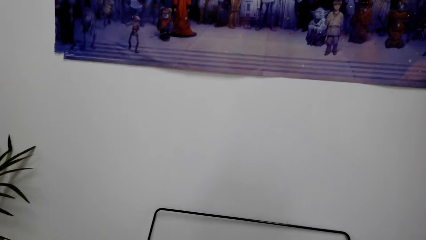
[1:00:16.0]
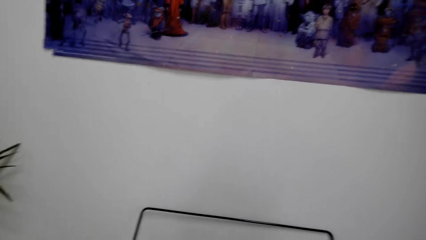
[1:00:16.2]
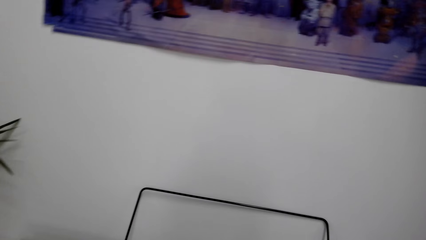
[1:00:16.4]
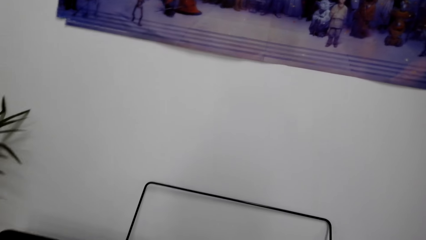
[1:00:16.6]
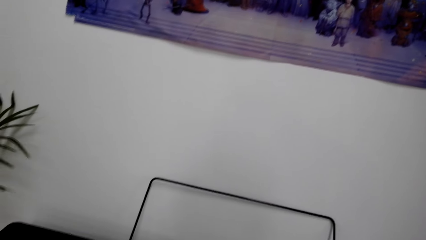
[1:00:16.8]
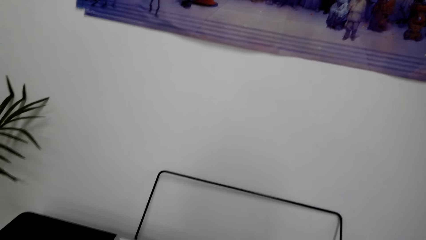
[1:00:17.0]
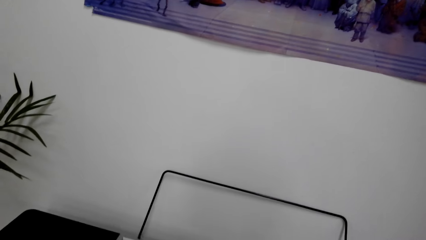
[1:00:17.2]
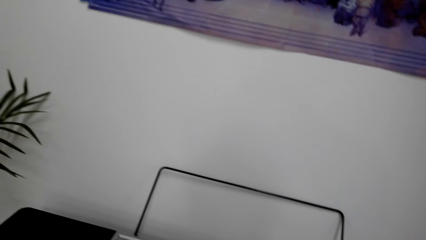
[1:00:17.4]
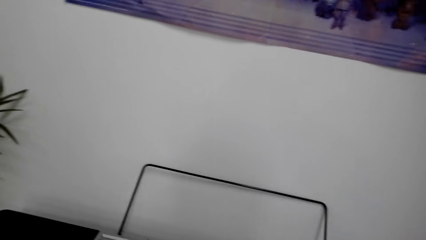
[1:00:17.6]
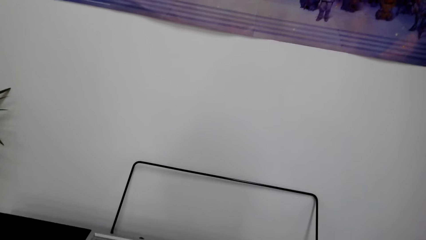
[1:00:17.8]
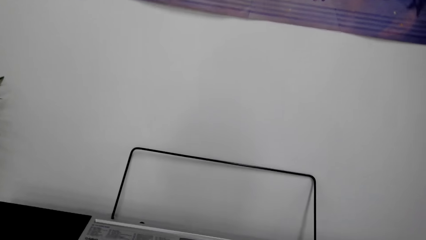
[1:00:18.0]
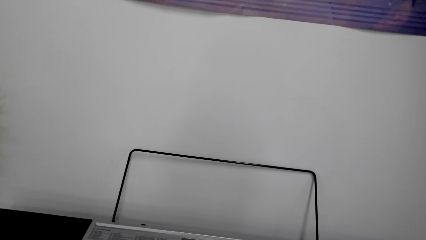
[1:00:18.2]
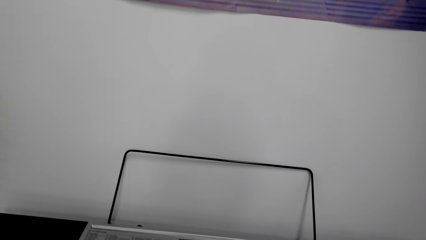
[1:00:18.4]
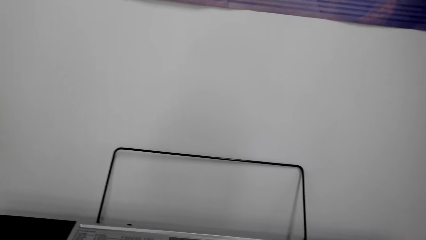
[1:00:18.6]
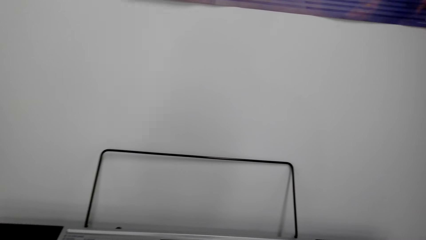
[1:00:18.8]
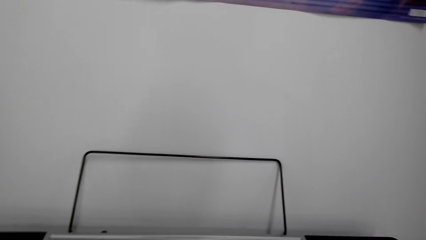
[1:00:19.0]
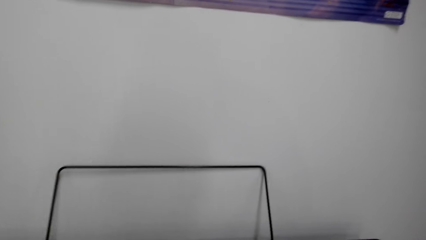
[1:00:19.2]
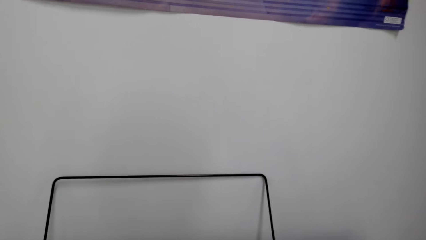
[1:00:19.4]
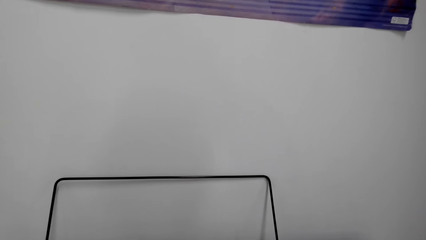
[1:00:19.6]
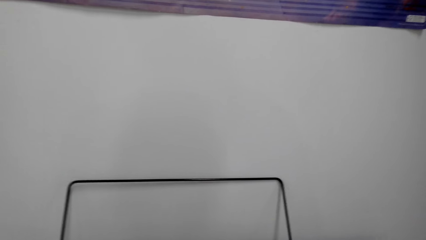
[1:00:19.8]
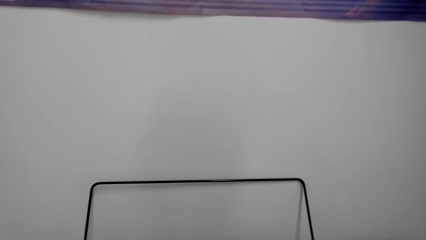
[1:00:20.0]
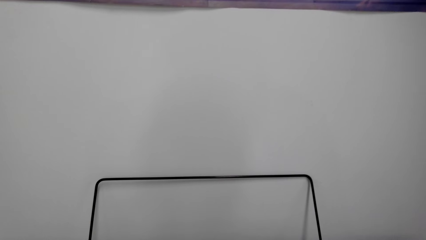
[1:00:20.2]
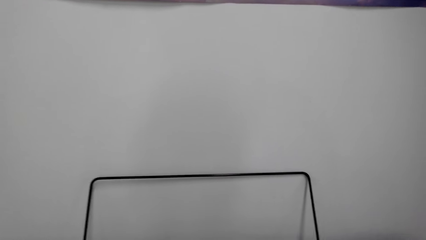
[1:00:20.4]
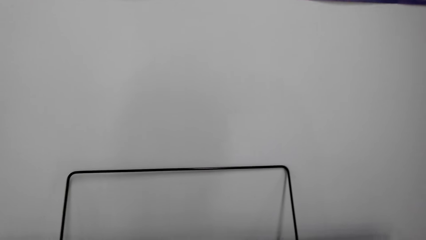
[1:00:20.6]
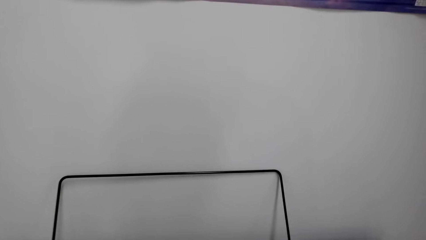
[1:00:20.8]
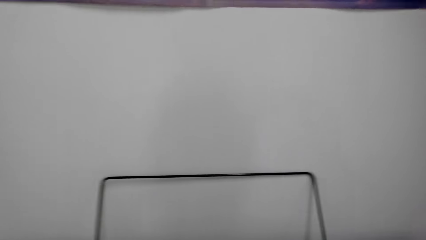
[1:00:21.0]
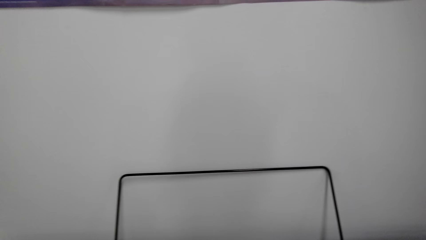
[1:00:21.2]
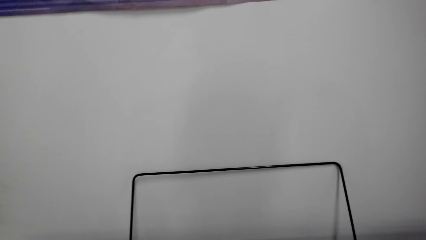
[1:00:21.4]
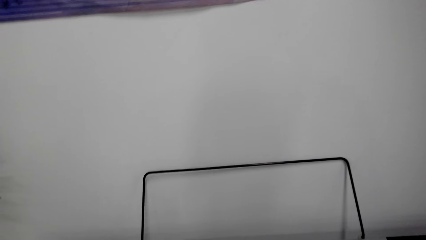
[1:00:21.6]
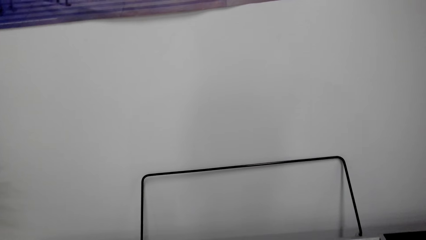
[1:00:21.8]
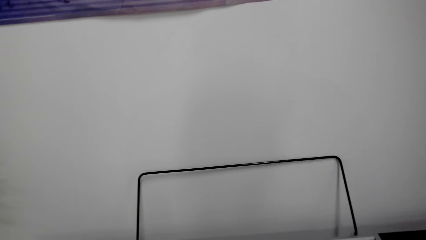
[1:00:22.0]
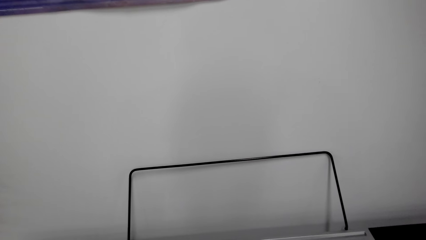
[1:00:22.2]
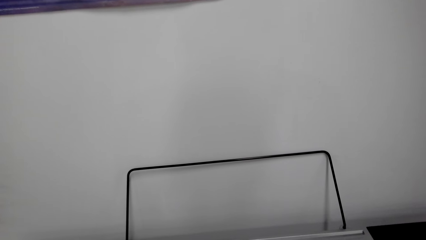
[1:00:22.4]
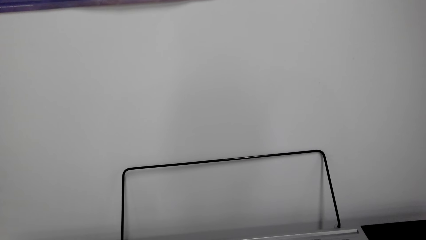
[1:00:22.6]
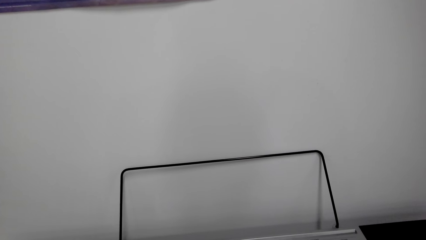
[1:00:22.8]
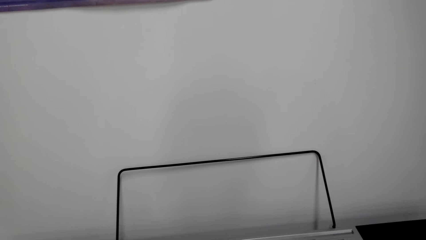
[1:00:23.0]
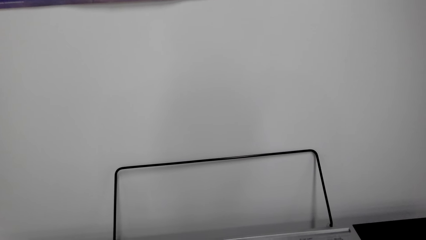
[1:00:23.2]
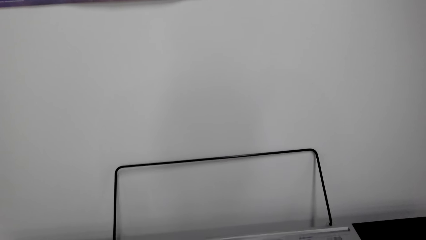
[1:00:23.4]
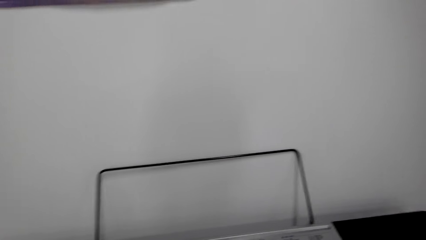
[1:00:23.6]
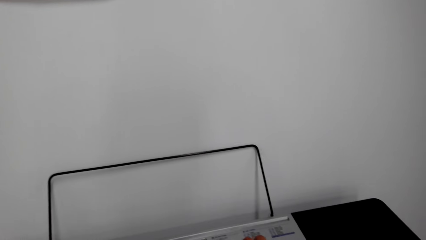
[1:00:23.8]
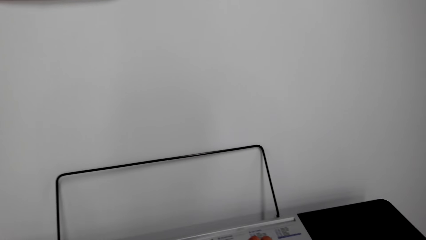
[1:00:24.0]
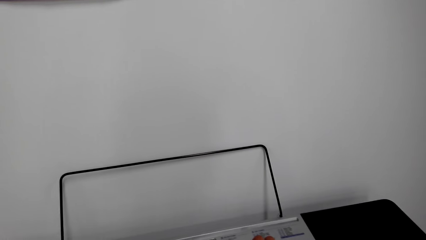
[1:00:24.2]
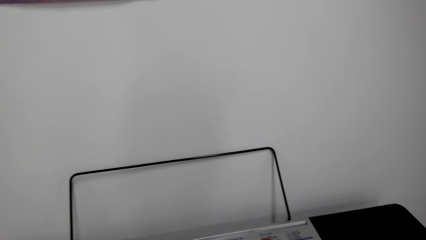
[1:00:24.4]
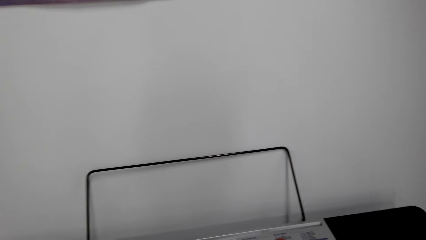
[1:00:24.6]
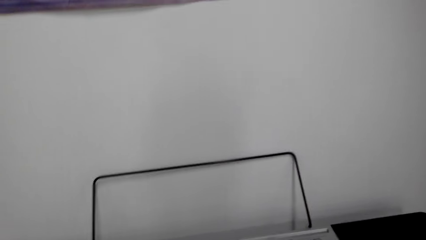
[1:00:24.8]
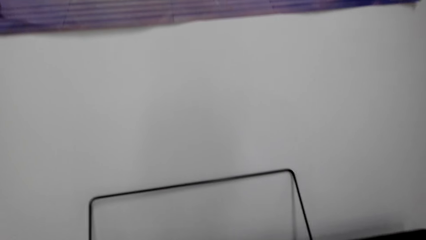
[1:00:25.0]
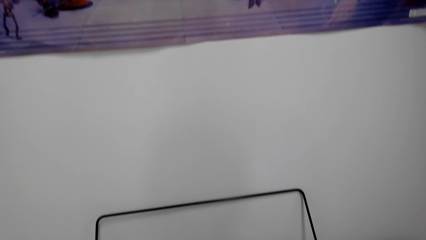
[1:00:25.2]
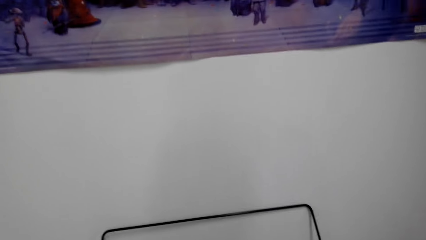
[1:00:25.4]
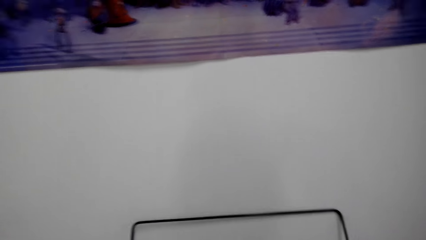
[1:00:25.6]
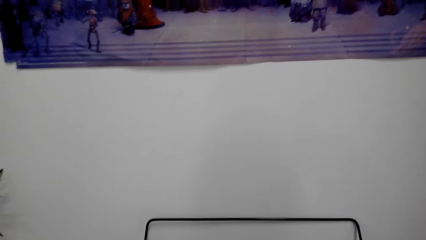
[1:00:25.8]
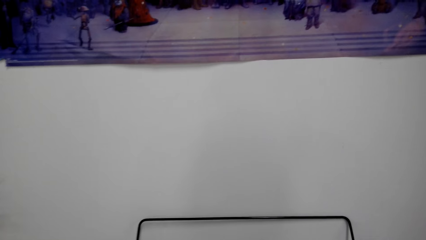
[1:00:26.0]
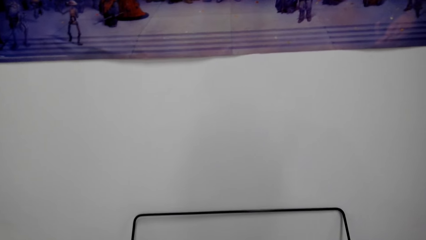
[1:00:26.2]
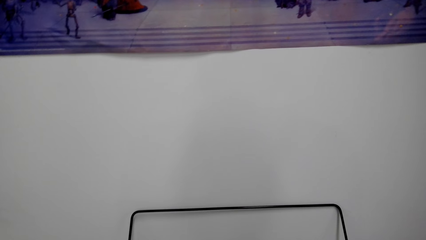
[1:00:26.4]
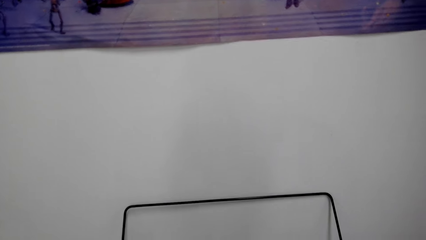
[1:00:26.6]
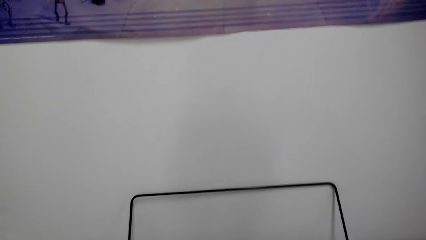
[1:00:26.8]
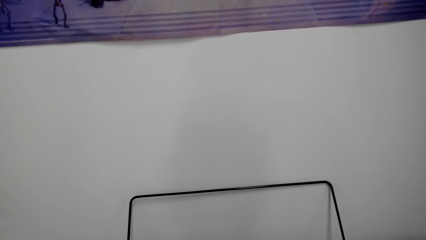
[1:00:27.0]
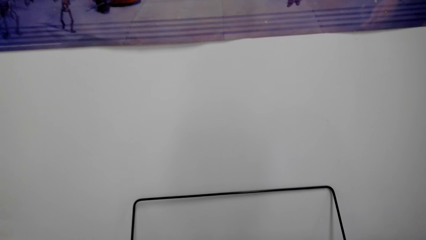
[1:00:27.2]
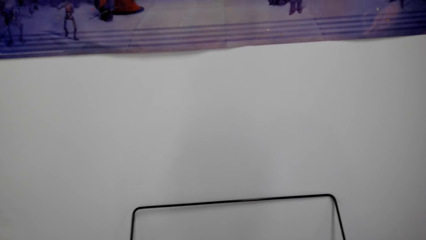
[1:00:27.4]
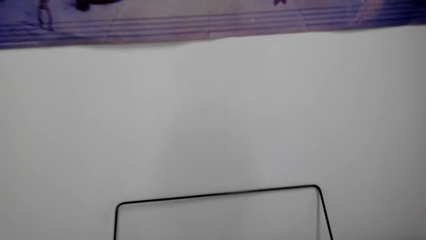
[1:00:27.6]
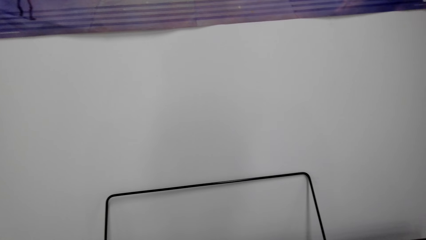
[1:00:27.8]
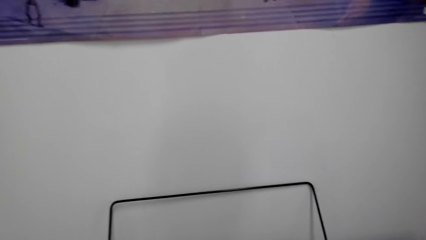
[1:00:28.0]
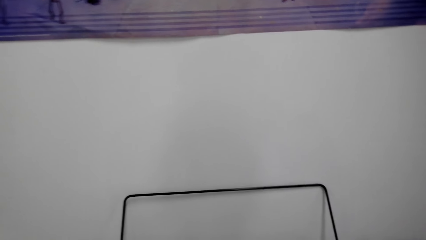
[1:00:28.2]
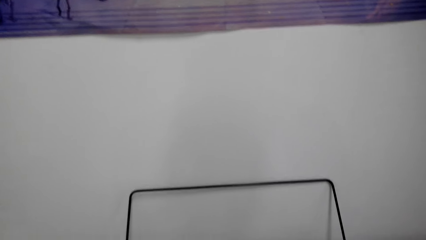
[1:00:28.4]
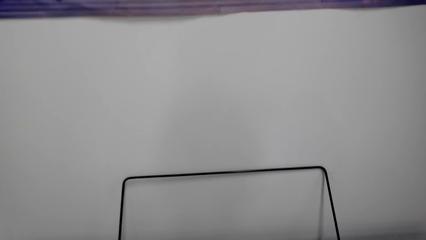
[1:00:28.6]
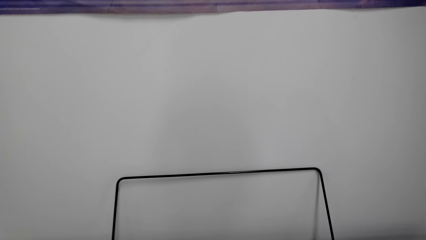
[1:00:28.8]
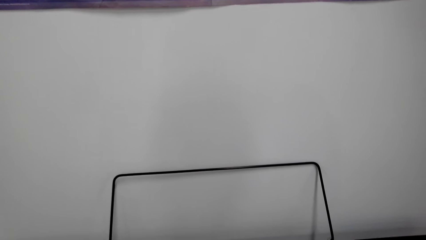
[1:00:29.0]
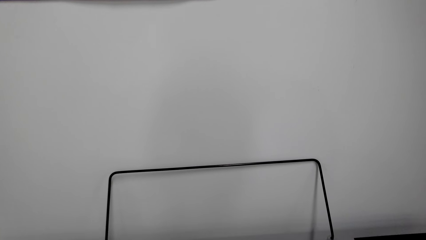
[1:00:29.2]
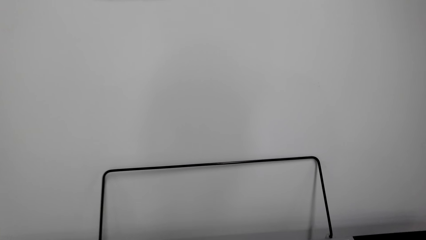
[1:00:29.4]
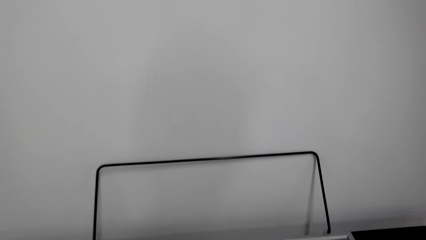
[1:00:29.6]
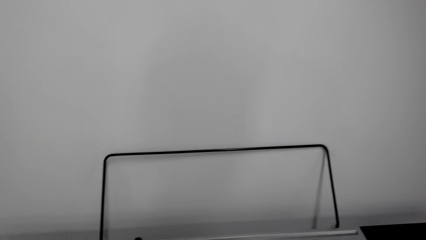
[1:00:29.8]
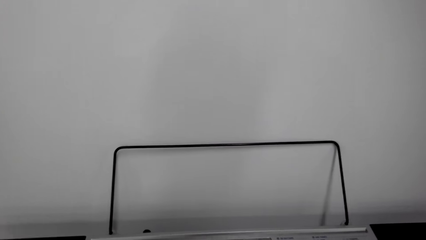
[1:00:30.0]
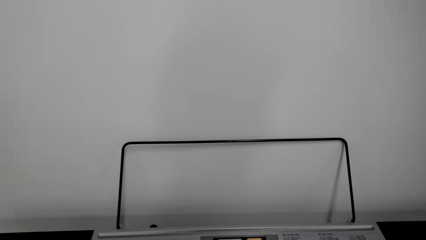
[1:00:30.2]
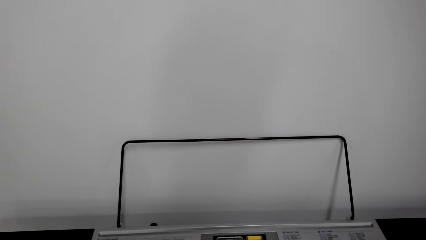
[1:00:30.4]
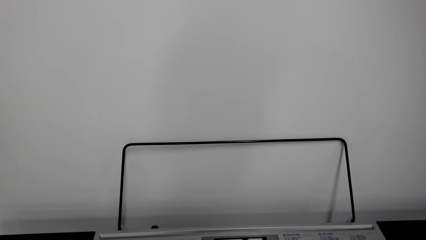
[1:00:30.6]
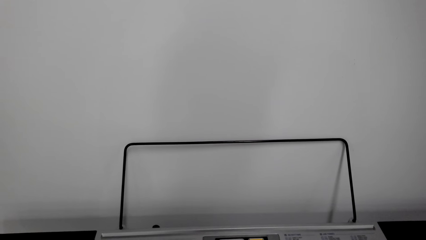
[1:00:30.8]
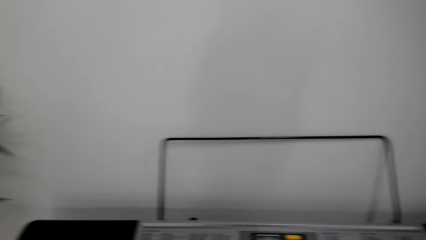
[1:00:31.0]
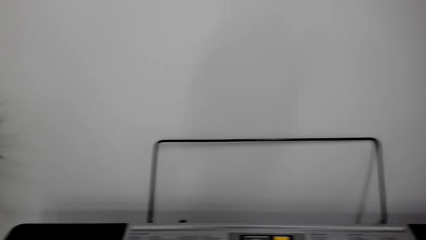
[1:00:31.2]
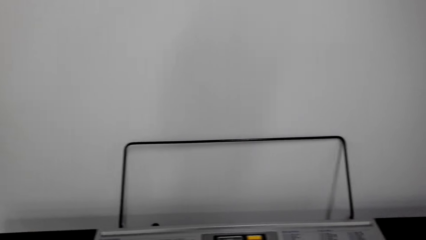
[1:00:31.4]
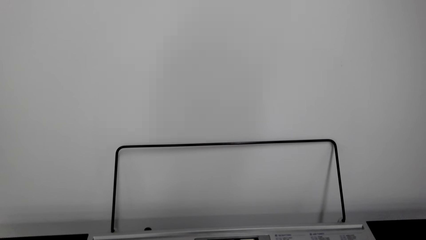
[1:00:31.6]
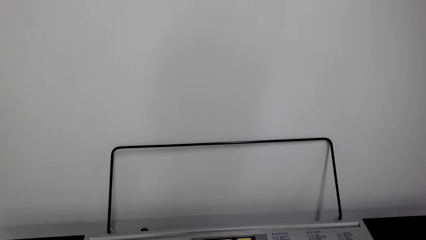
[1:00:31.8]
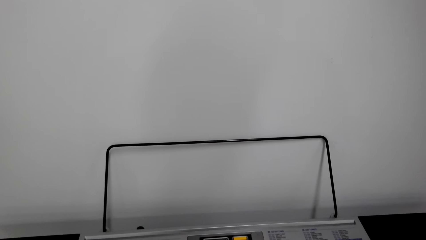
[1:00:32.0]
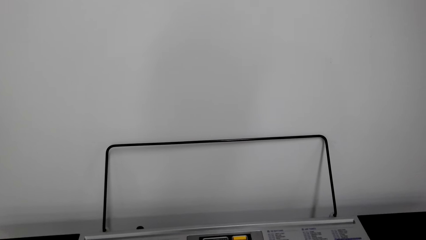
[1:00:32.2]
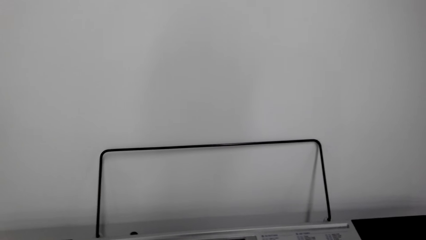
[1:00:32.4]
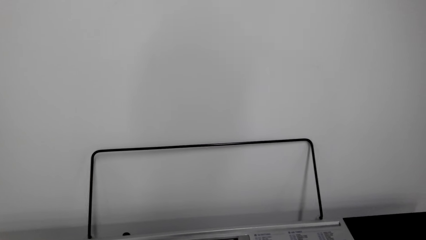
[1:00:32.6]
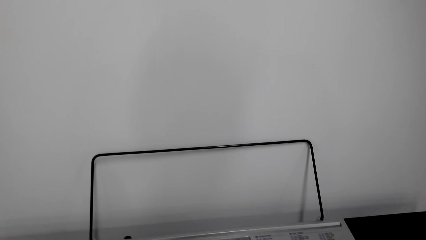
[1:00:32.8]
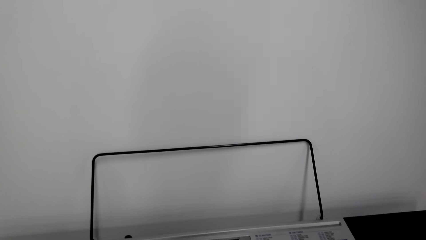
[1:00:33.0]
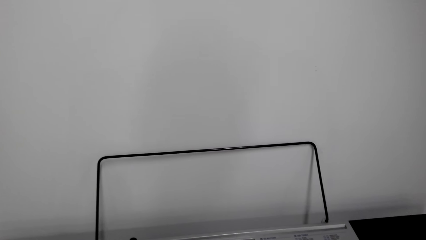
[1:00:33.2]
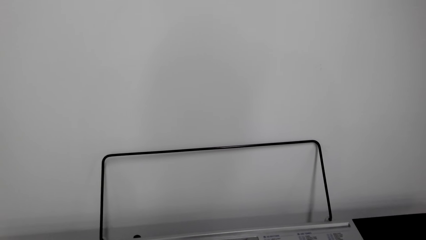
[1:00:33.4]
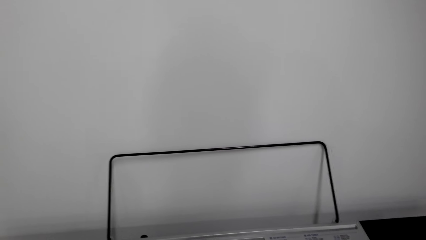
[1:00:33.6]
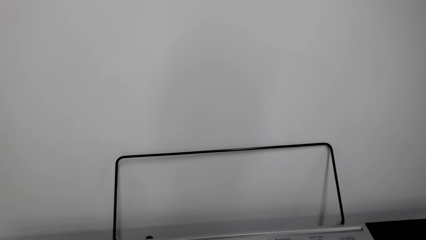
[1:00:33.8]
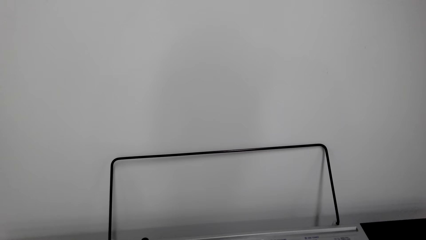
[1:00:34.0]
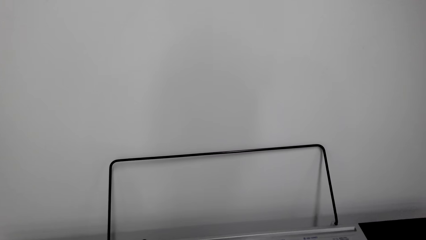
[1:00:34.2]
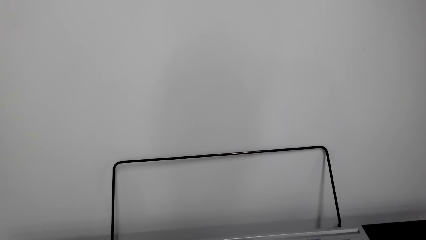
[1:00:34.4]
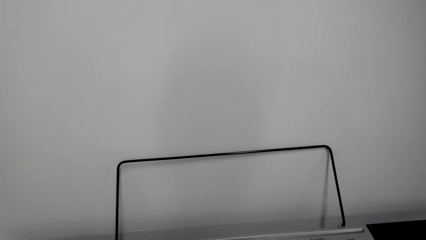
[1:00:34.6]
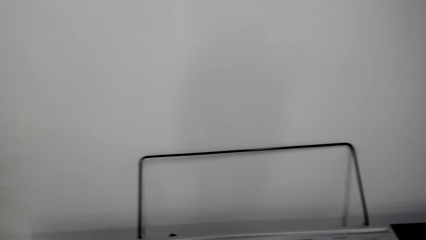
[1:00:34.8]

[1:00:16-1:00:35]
The camera wearer looks around. They play the piano keyboard. They play it repeatedly. They look around. They play the piano keyboard.
